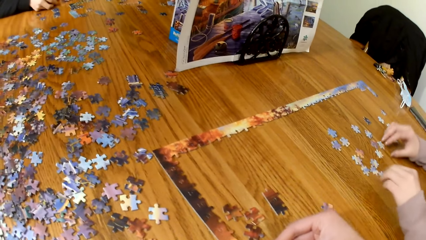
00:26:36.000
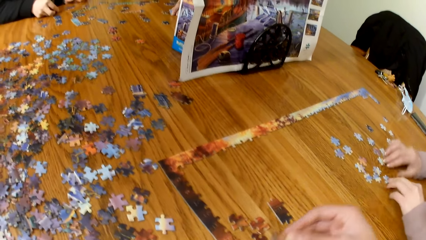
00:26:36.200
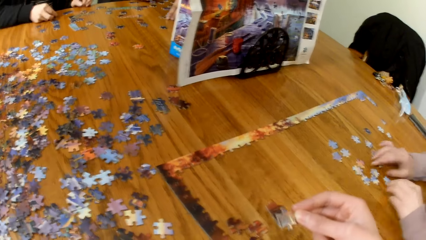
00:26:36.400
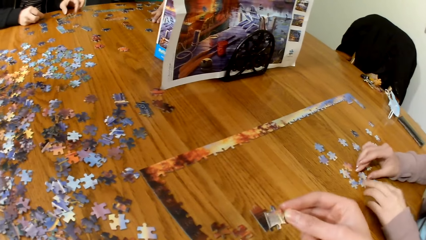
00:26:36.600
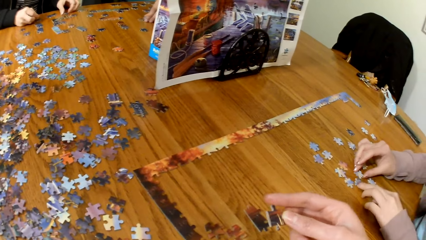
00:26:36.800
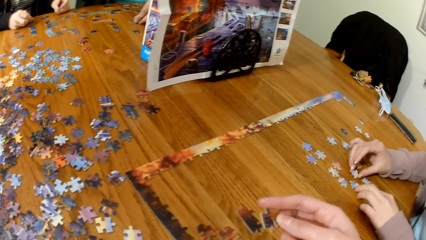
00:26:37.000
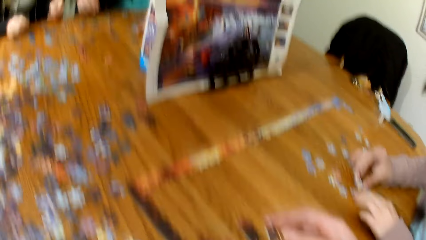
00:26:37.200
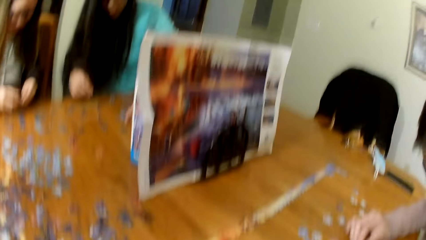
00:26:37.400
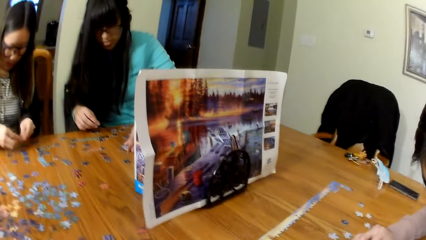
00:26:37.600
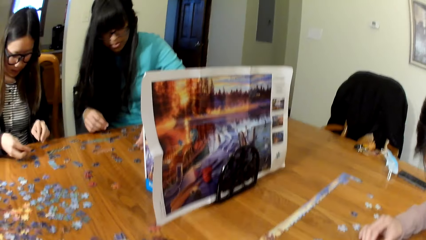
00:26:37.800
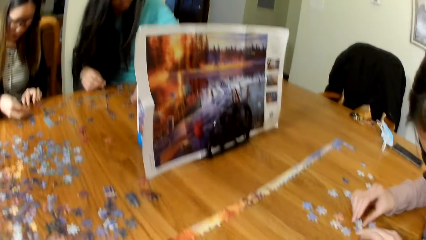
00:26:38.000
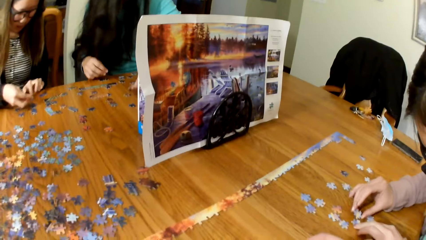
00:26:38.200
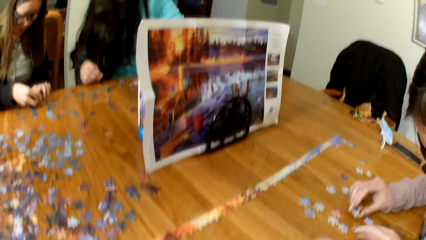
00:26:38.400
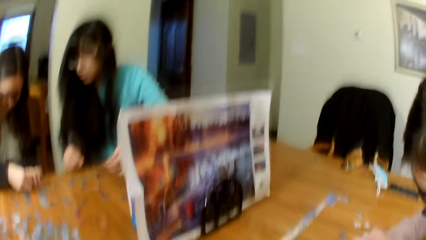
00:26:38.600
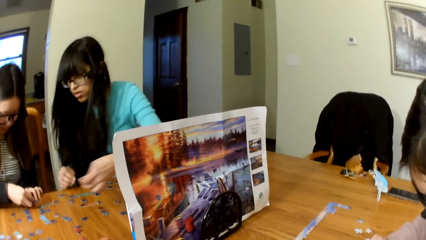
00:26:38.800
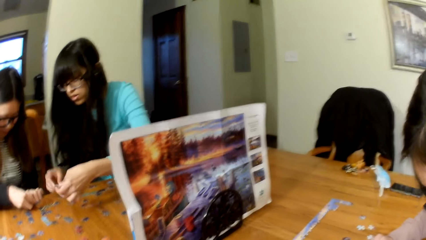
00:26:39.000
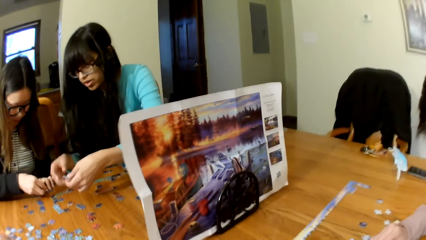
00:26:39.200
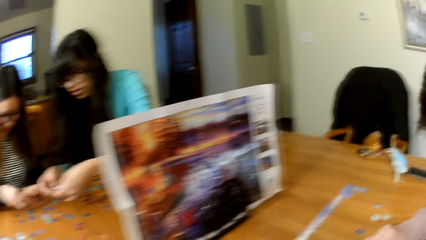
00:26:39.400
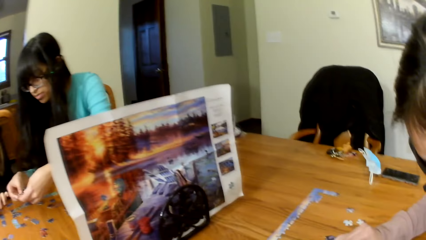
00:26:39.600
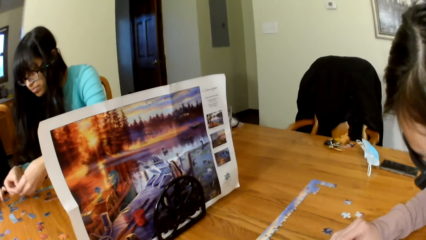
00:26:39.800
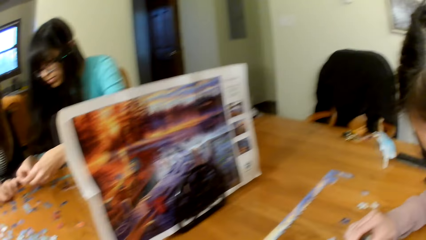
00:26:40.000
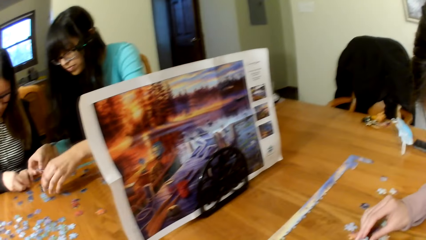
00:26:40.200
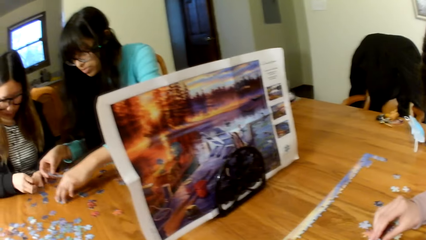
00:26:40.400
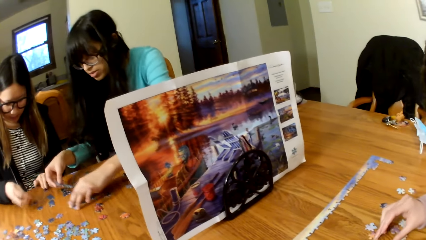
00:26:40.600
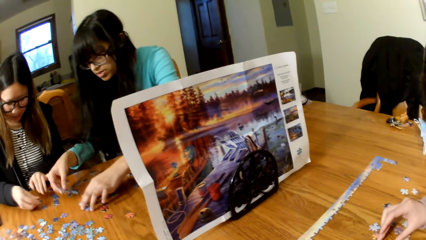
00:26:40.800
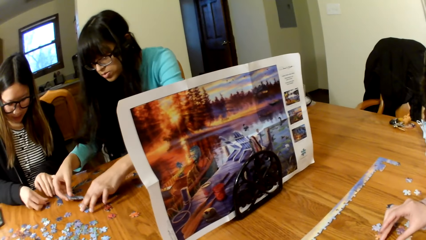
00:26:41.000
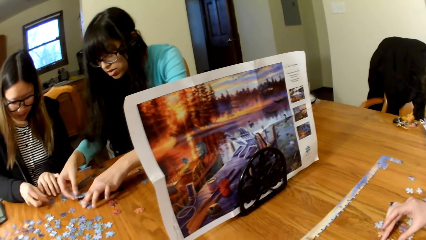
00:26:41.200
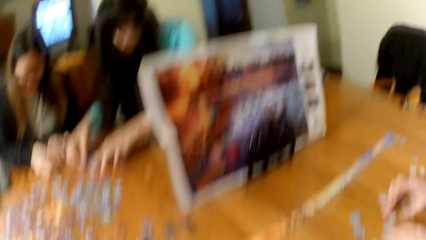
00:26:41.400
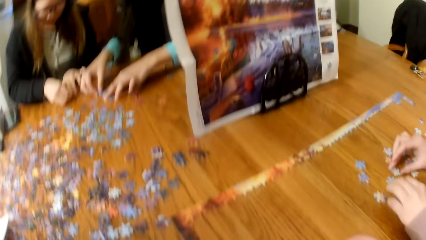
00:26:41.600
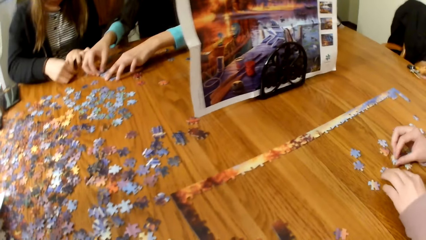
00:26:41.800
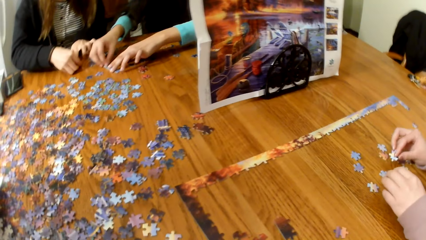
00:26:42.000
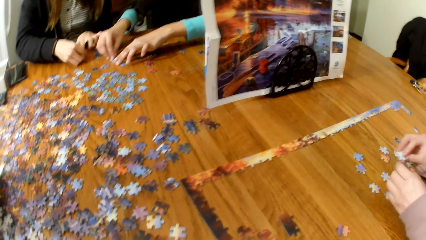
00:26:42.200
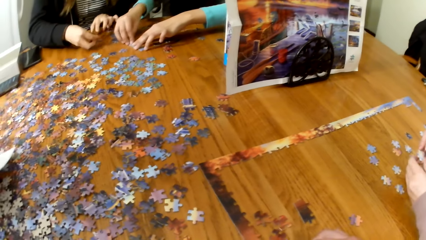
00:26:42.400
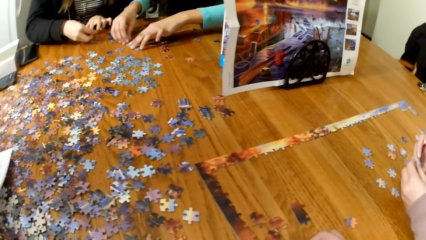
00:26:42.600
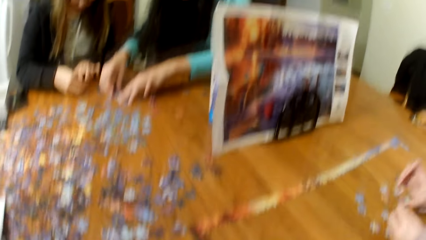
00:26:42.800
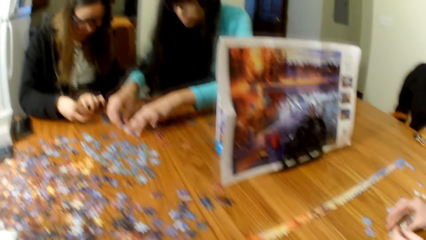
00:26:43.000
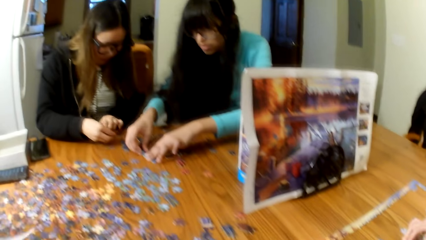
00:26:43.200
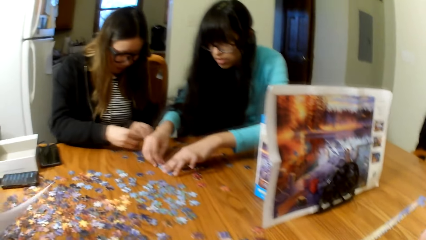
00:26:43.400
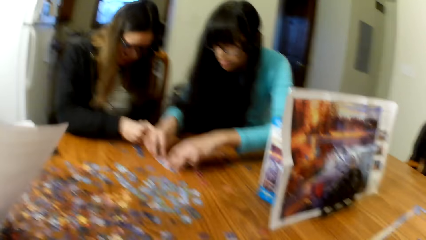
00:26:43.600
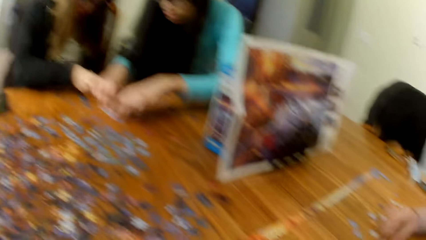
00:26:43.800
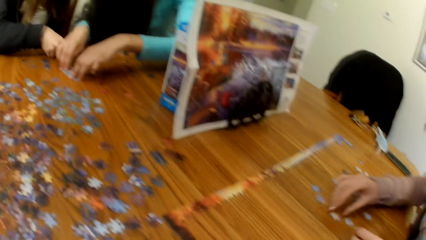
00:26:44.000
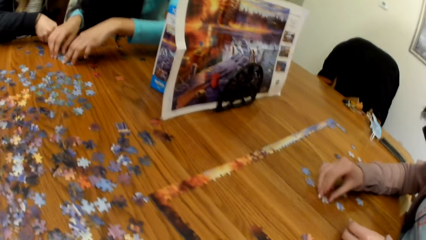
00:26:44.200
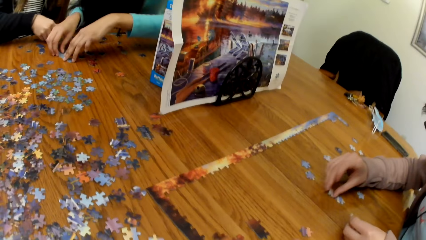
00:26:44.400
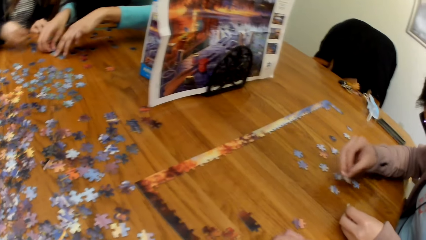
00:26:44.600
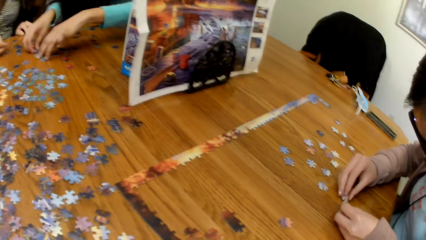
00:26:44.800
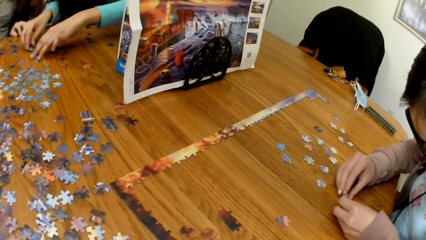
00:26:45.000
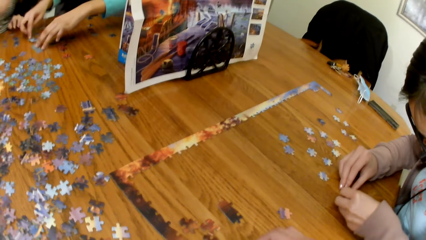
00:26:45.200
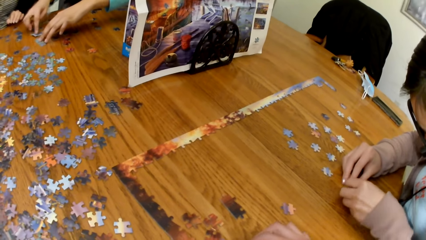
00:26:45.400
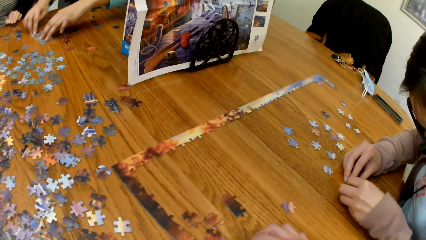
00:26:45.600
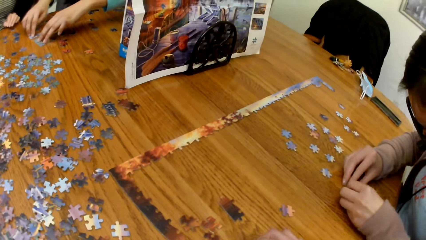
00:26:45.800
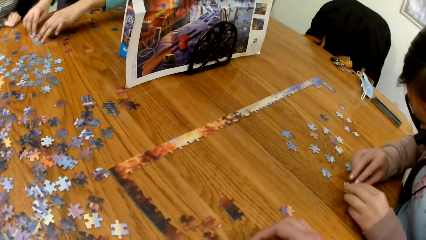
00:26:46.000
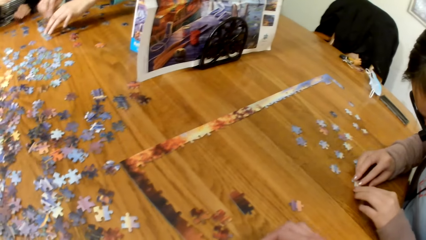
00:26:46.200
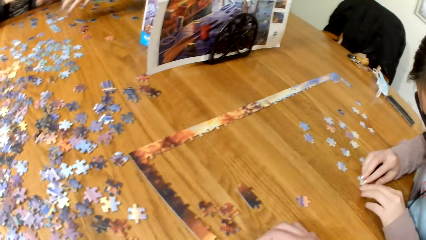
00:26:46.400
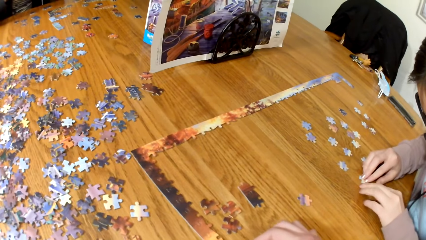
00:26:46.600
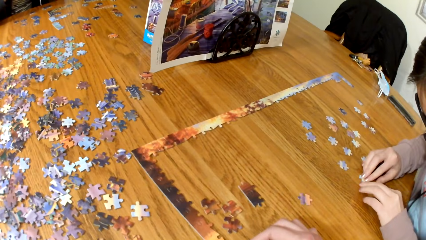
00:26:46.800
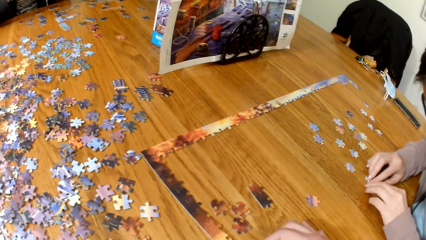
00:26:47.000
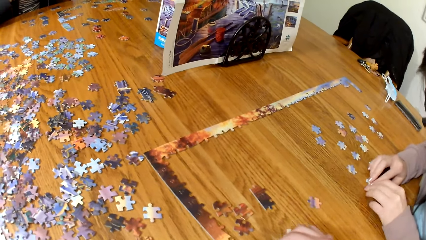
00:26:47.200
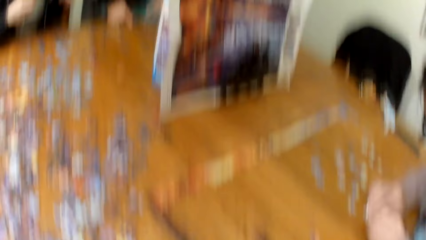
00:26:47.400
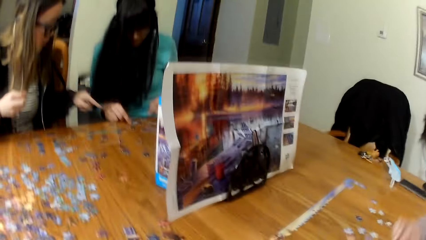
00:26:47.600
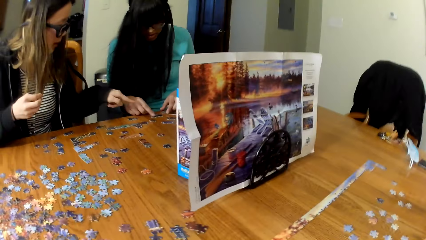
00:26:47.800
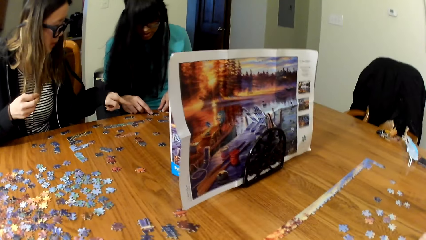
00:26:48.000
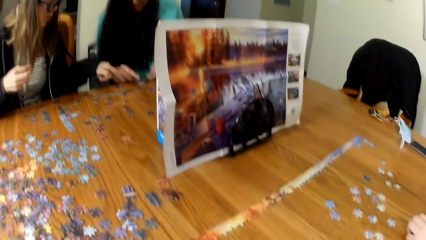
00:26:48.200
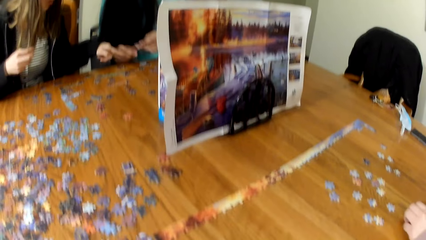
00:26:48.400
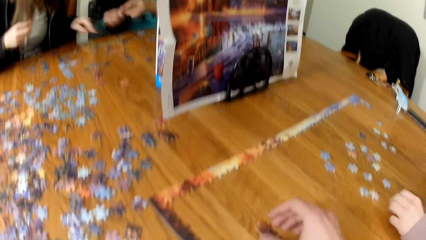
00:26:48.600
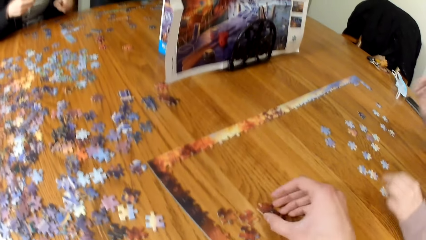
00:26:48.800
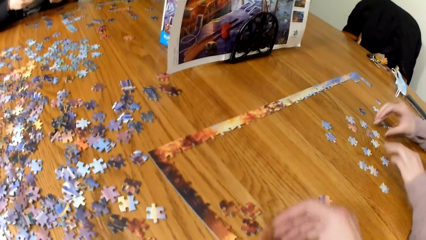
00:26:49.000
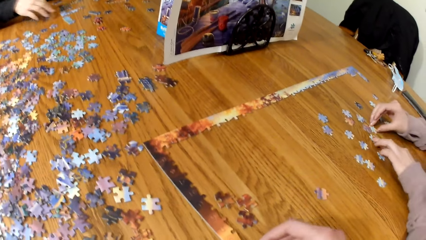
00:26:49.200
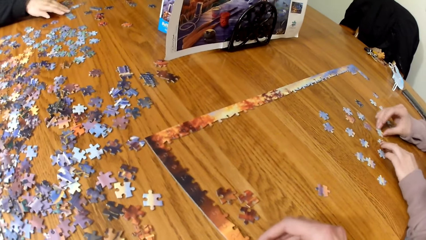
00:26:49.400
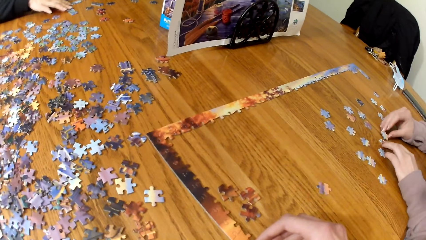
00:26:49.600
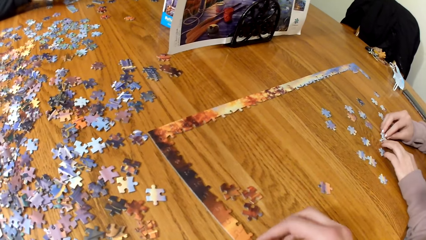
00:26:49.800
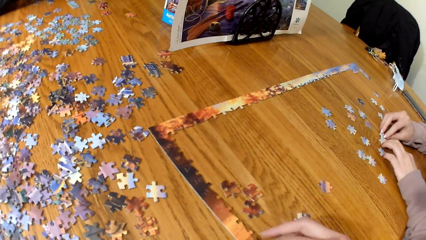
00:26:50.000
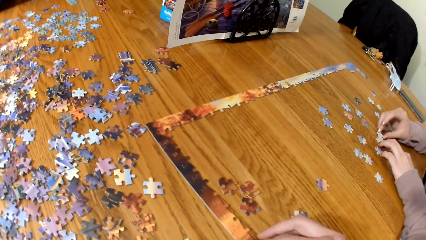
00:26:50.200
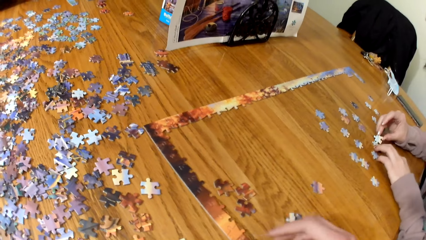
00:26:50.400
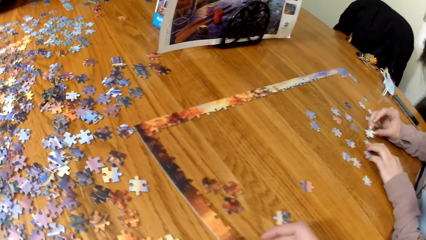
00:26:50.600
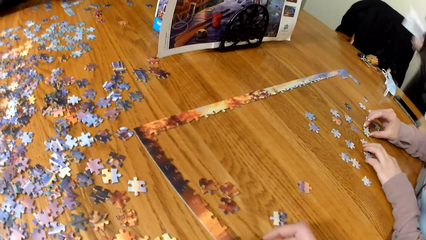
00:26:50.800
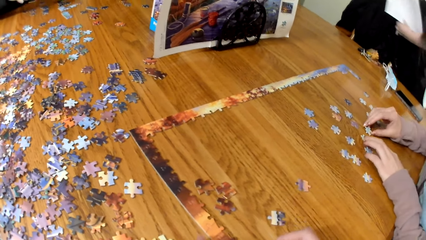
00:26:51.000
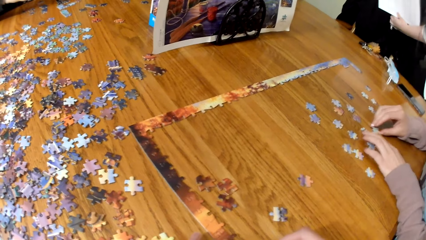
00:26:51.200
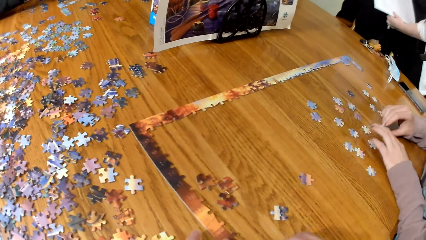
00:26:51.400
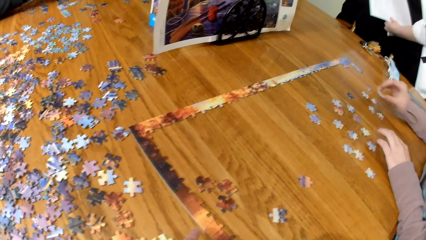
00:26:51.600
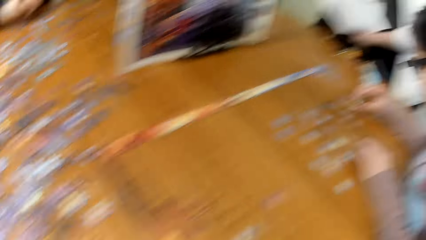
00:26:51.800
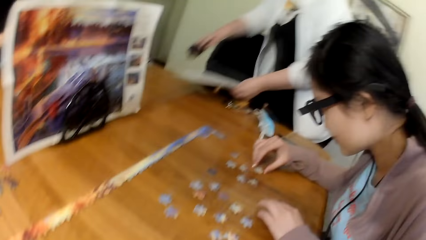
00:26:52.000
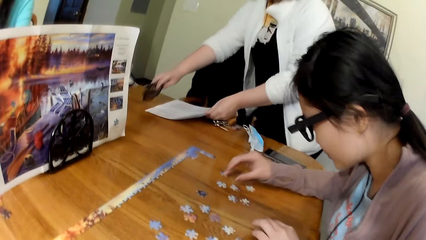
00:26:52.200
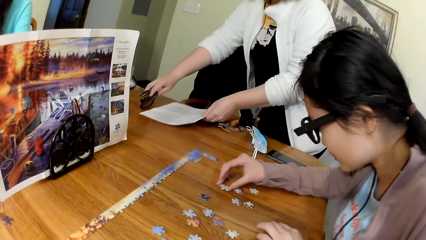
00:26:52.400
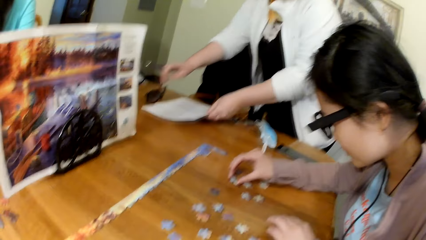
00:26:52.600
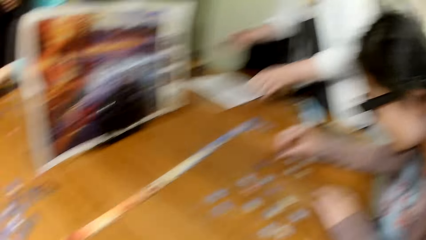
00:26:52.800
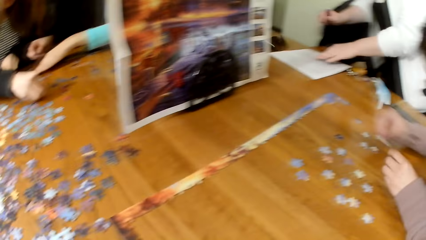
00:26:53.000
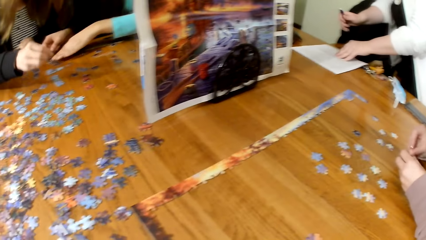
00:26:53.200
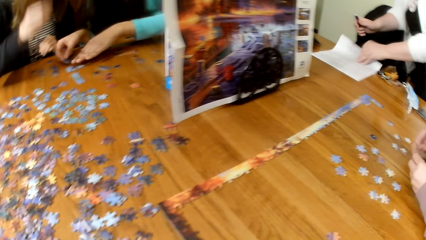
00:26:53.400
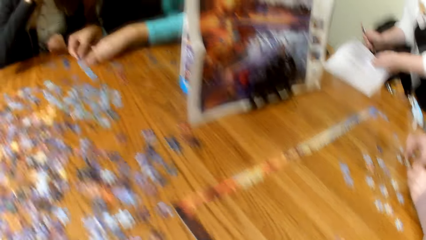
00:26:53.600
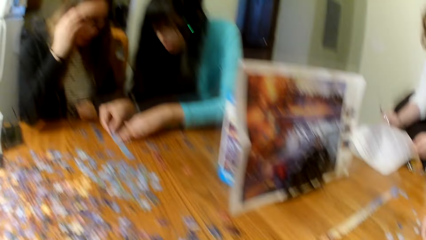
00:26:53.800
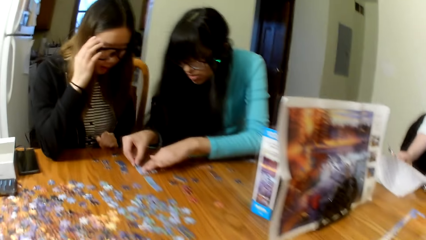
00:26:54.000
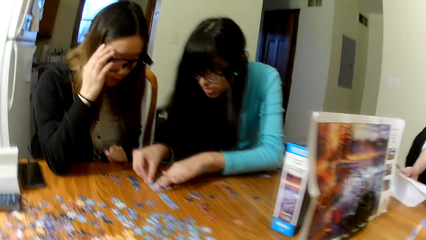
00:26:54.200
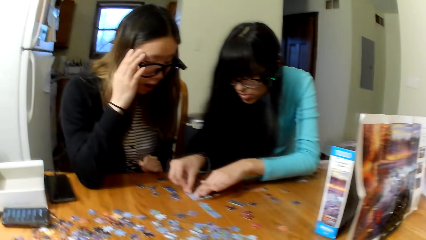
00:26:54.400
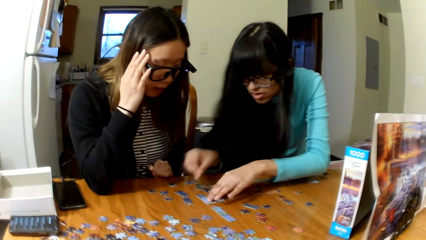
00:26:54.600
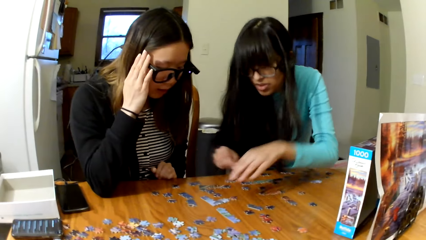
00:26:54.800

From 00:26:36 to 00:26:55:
The camera wearer places the piece of puzzle on the table. A lady touches the puzzle pieces. The camera wearer plays puzzle. Another lady touches the puzzle pieces. The first lady plays the jigsaw puzzle. A woman writes on a paper.
